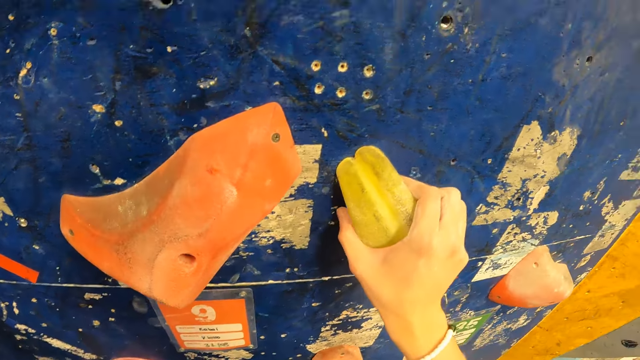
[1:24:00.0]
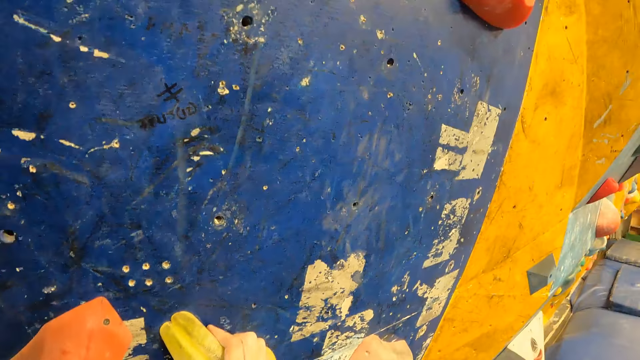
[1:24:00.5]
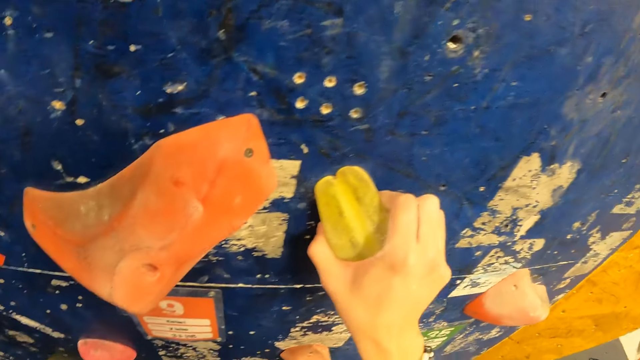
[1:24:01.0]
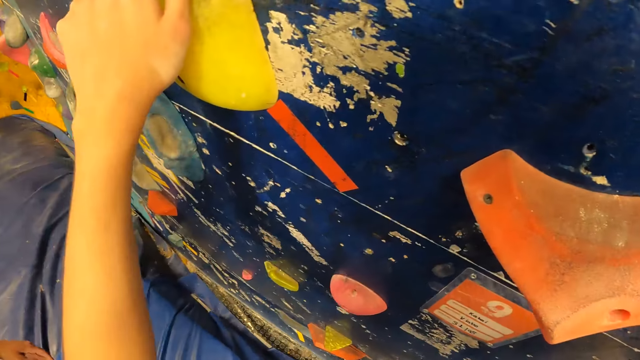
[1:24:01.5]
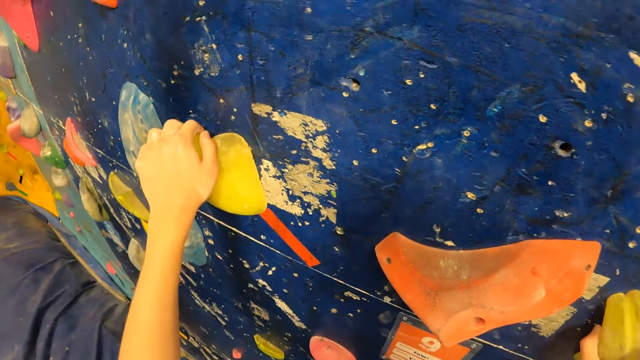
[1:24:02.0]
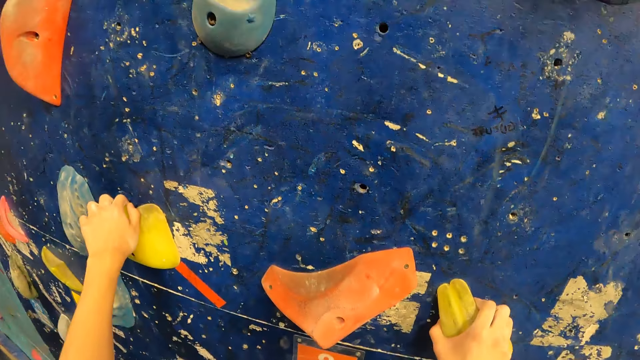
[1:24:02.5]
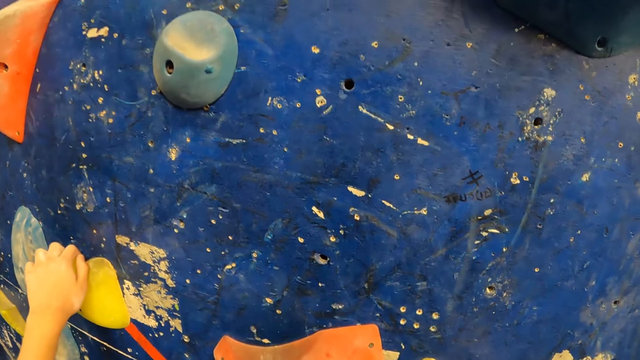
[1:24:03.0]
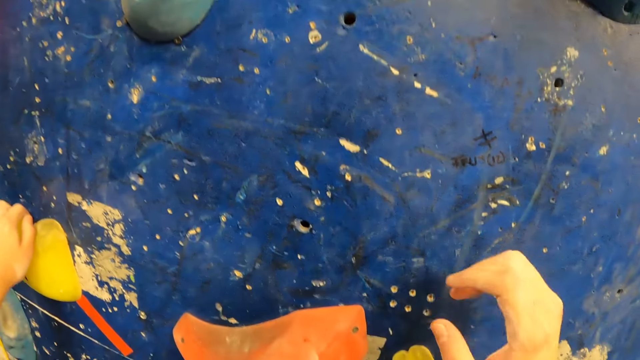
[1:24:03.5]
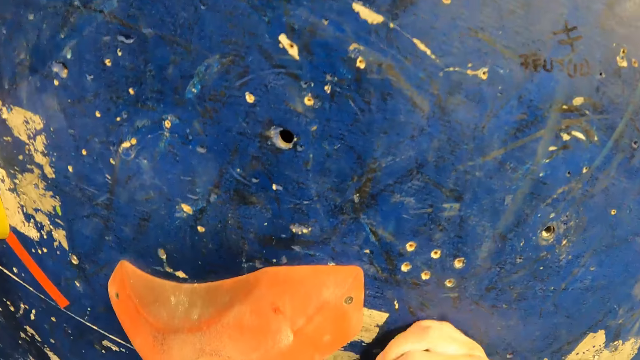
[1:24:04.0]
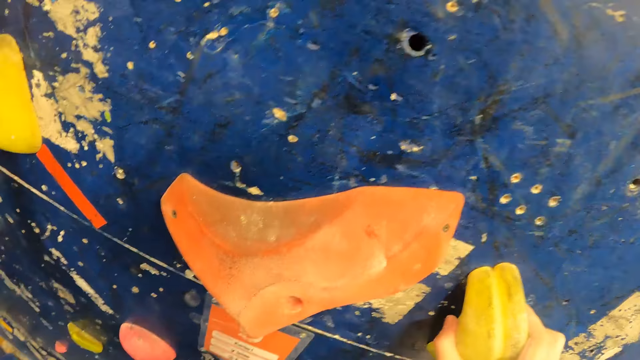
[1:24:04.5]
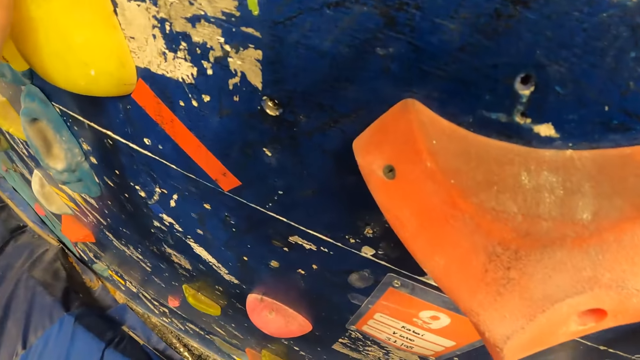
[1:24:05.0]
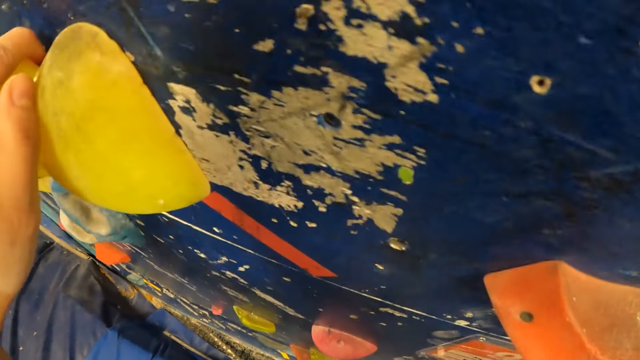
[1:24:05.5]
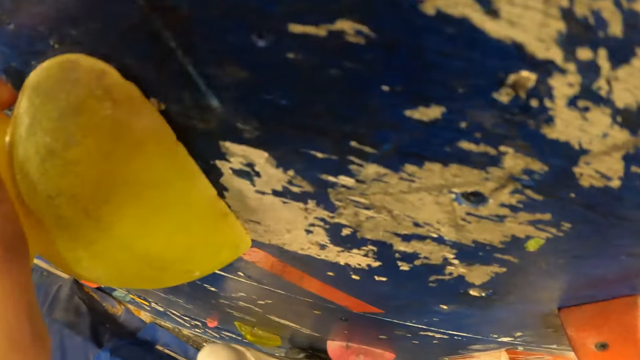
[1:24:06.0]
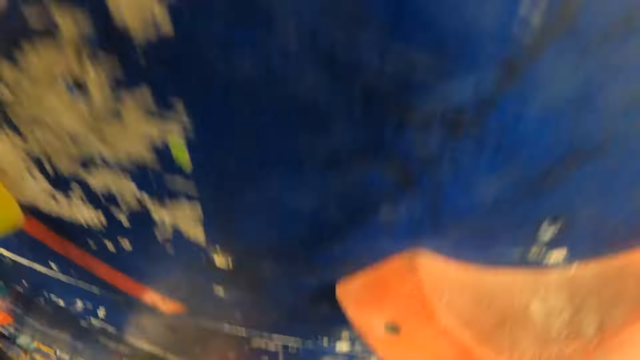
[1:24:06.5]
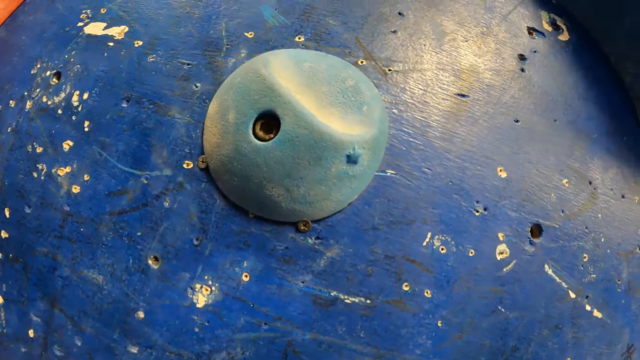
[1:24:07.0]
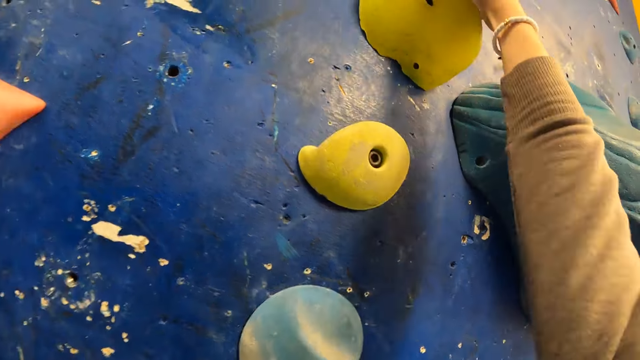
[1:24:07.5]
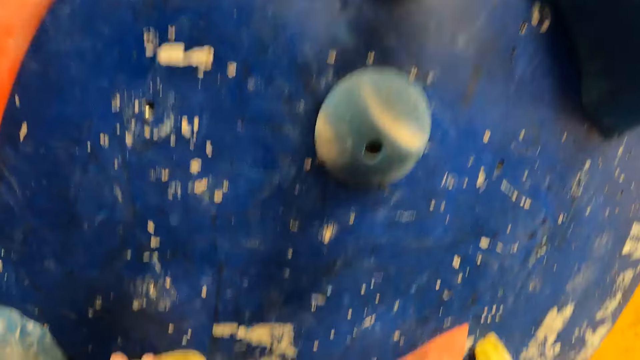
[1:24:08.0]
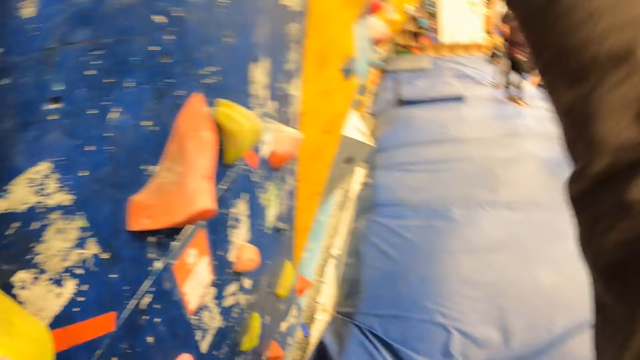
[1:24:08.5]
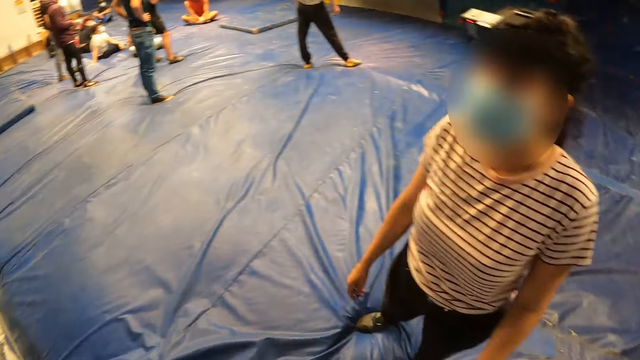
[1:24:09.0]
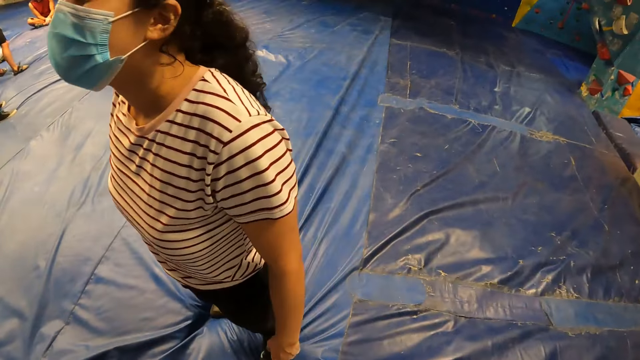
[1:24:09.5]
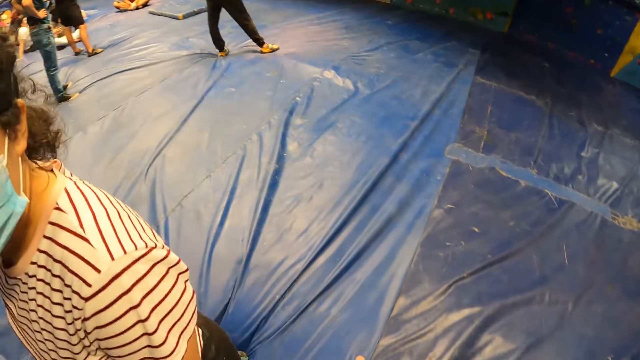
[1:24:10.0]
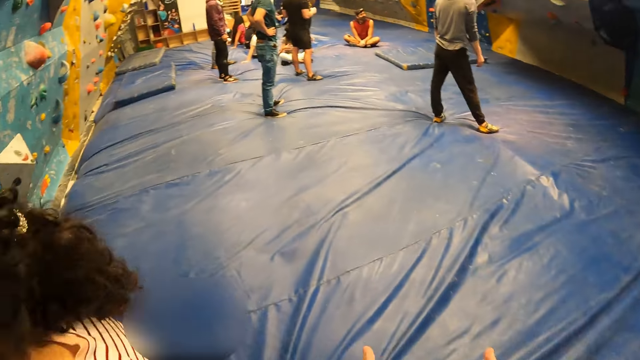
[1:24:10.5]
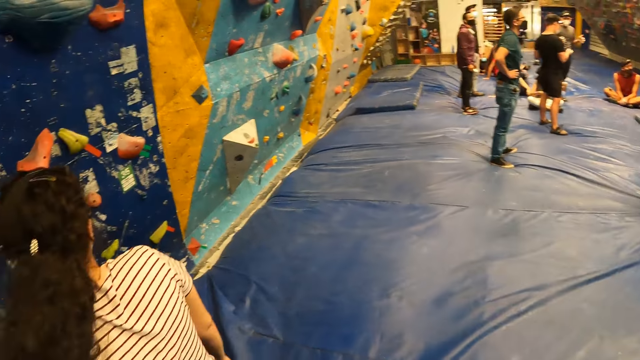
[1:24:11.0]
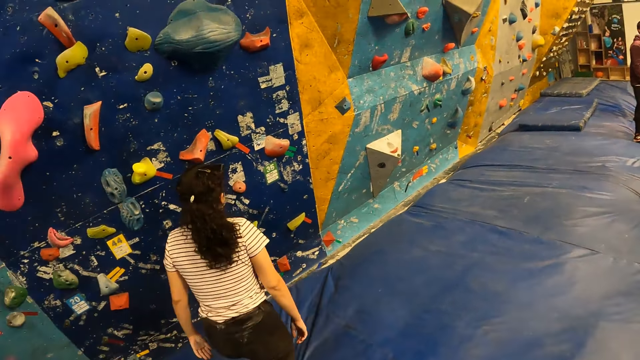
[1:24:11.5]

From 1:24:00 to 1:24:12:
The camera wearer removes her right hand from the climbing hold on the bouldering wall. She climbs the bouldering wall with her hands on the climbing hold. She comes down from the bouldering wall. She walks around.

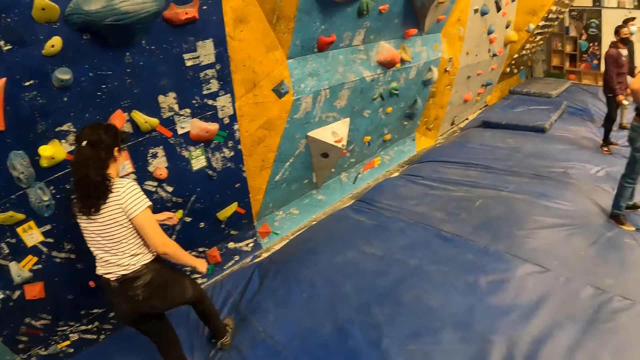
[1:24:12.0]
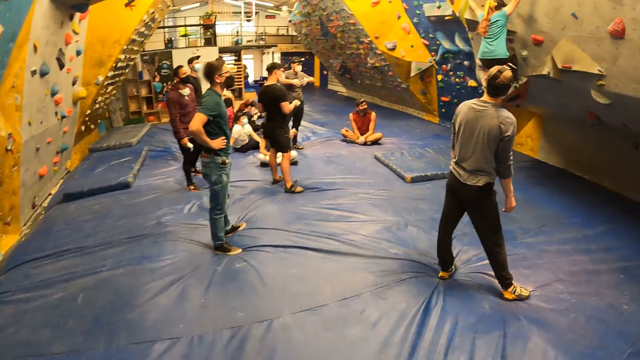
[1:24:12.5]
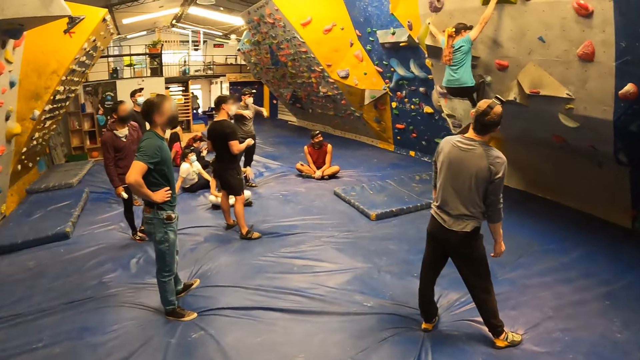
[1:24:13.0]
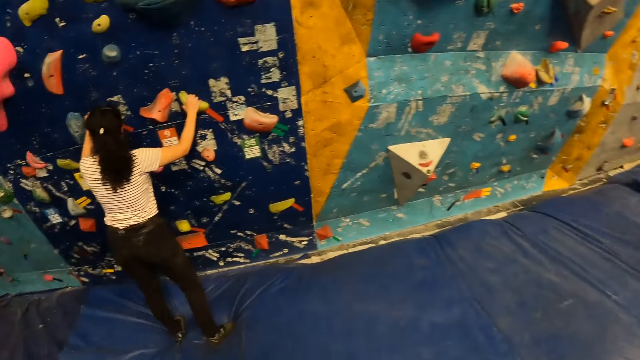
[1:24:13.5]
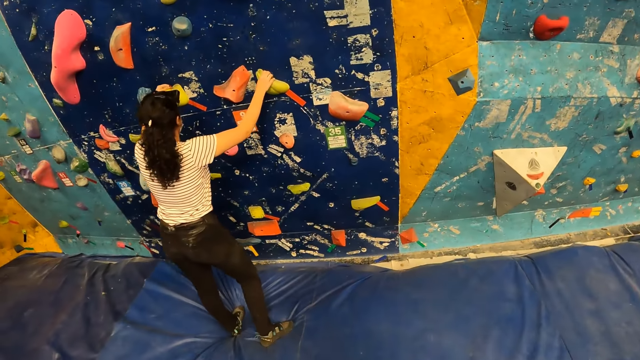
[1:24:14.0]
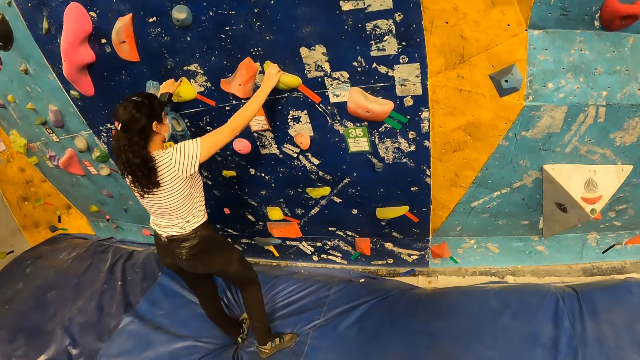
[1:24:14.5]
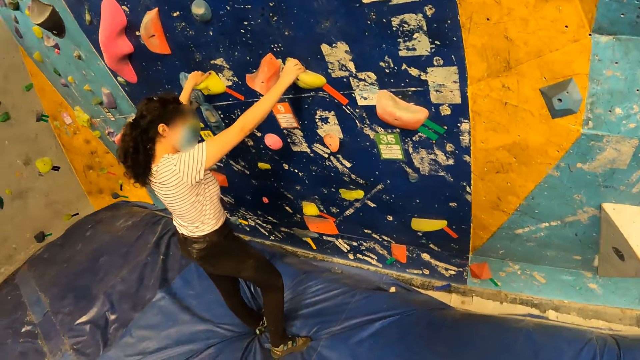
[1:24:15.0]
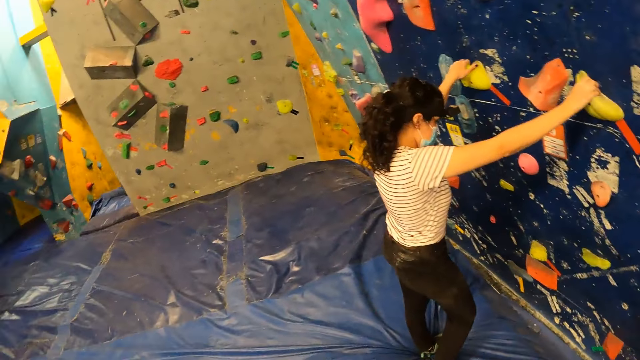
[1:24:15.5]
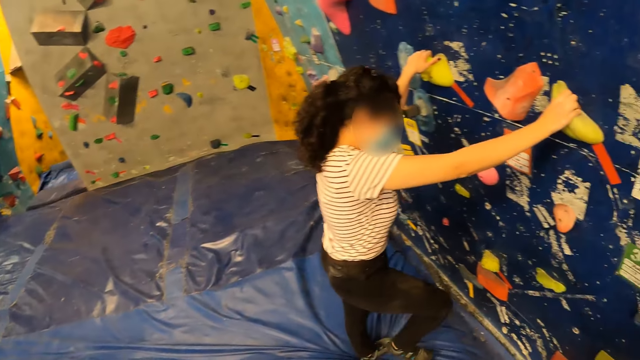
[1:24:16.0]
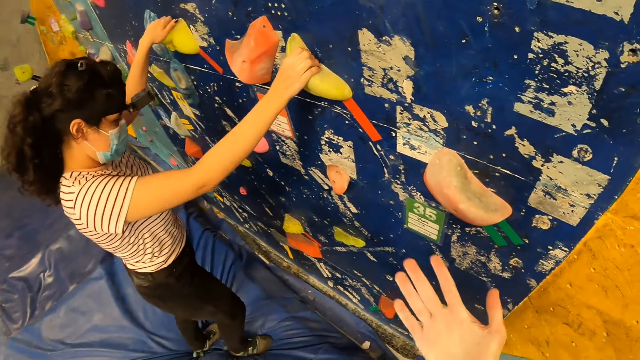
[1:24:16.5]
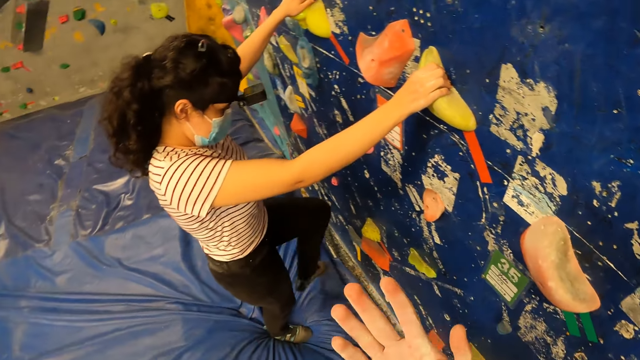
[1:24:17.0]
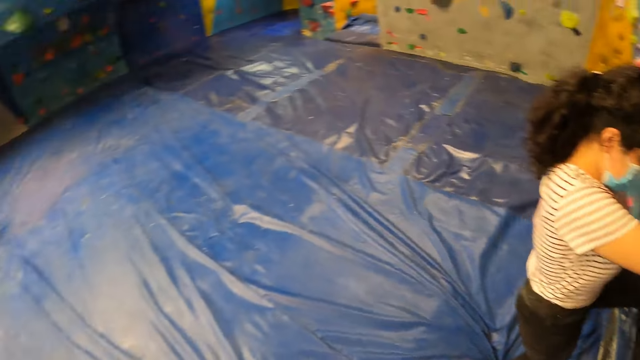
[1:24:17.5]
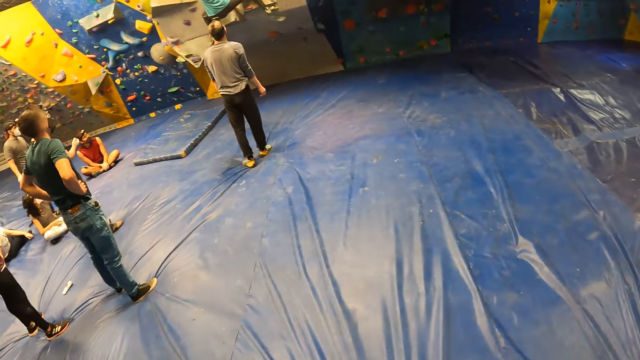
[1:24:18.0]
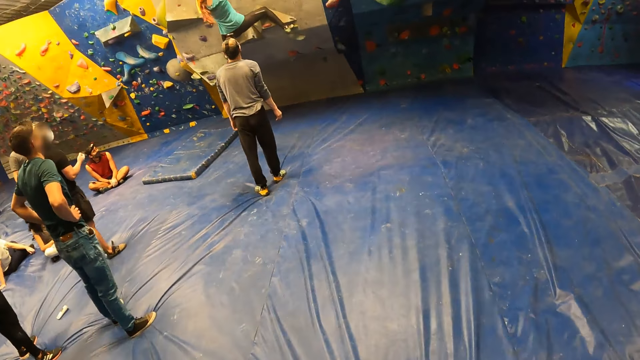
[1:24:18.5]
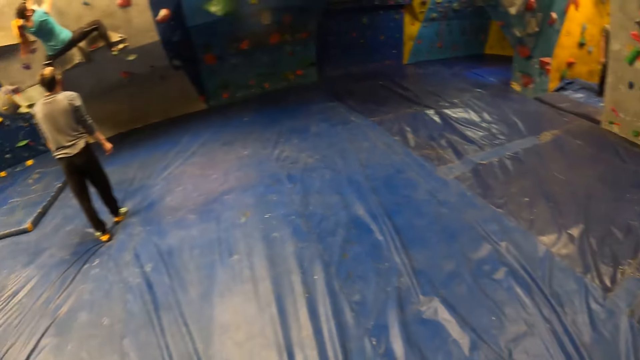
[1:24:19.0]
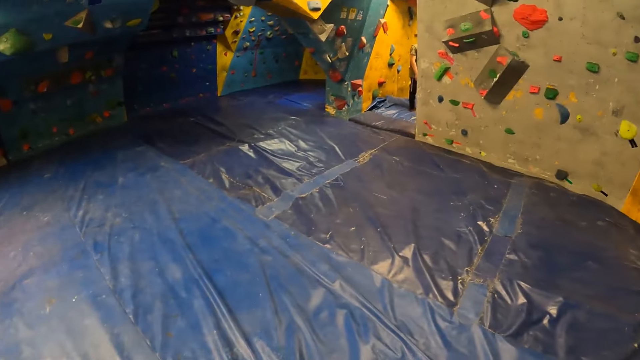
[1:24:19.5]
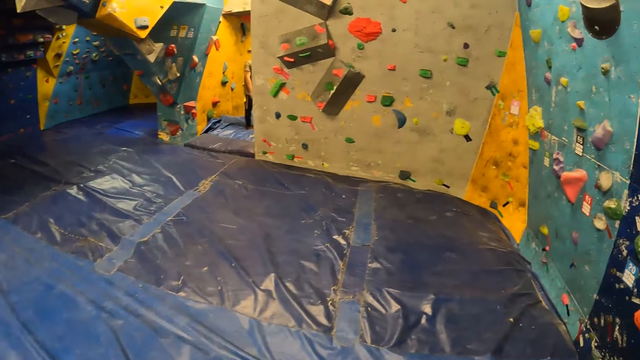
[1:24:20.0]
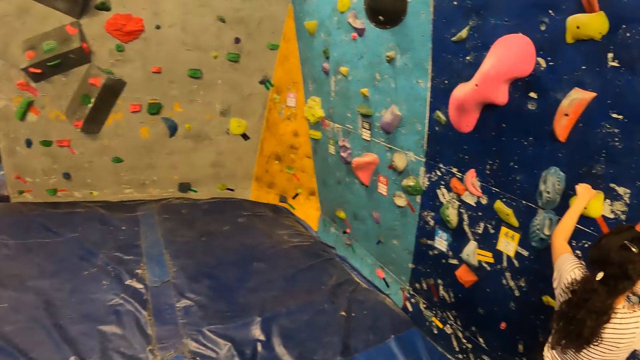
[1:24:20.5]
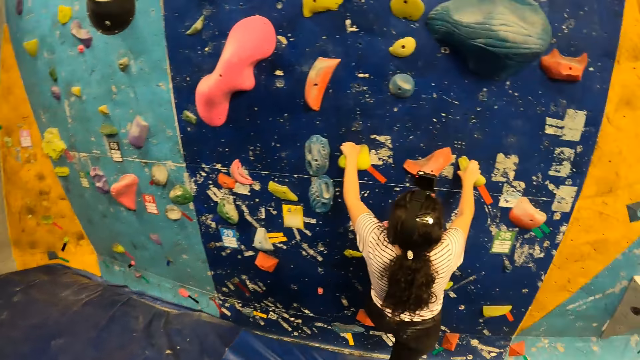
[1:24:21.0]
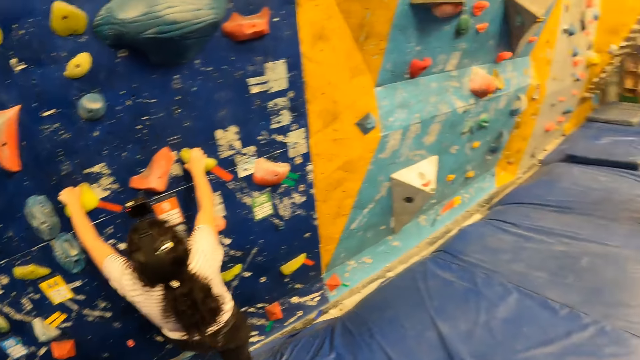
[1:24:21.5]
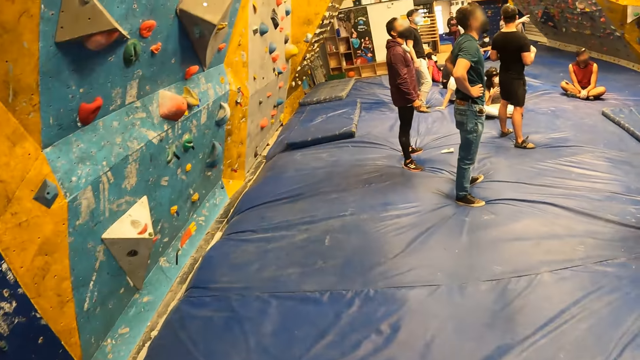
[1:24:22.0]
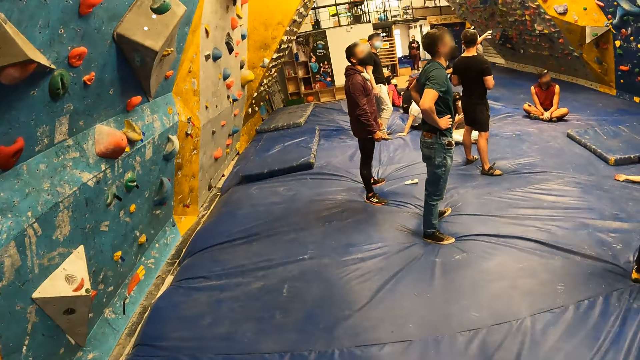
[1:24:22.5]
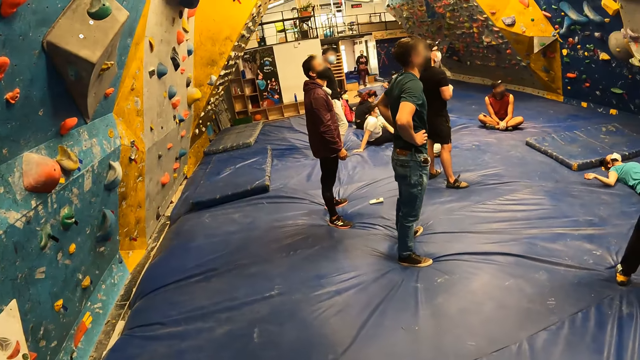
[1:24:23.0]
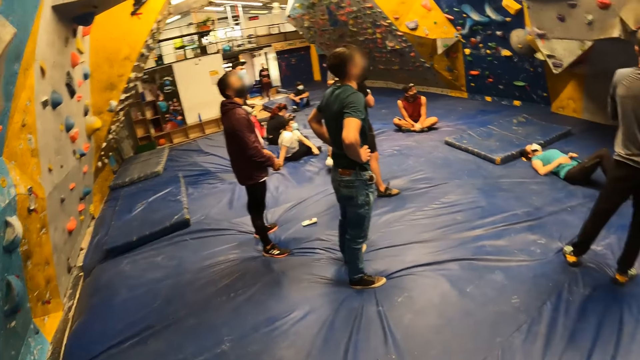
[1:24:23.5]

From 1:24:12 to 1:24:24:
A woman touches the wall. The woman climbs the bouldering wall with her hands on the climbing hold. The camera wearer walks around.
